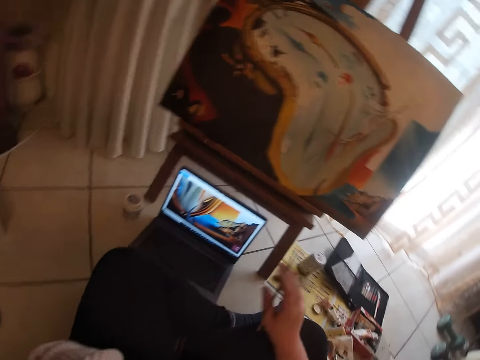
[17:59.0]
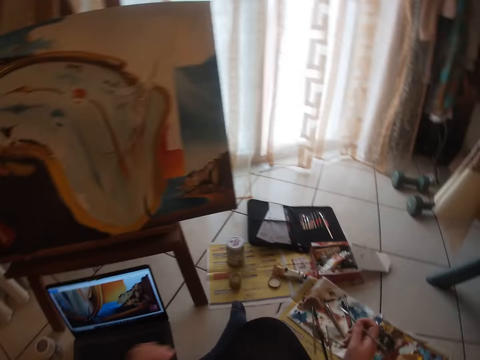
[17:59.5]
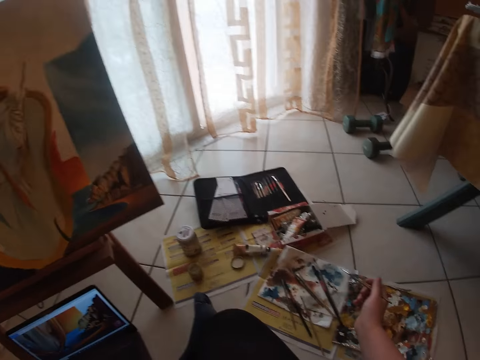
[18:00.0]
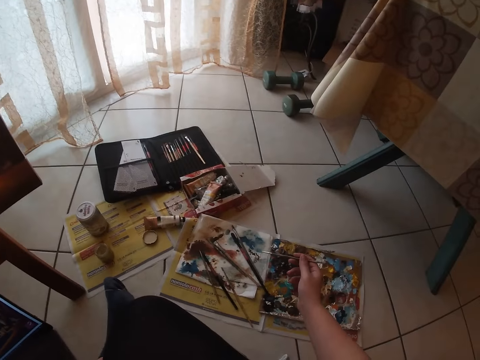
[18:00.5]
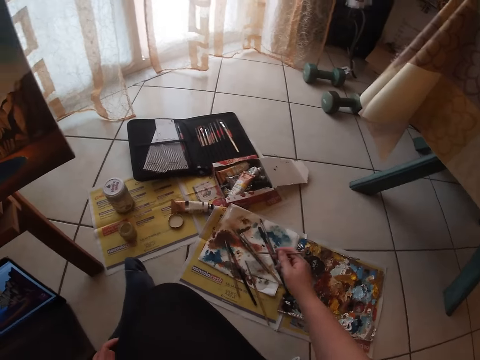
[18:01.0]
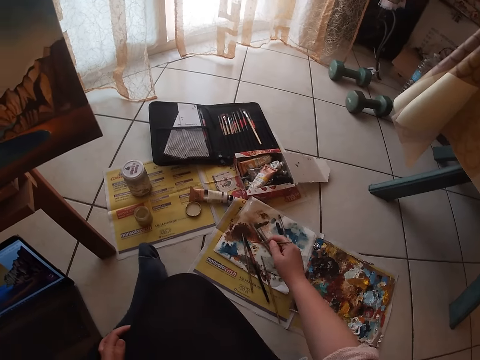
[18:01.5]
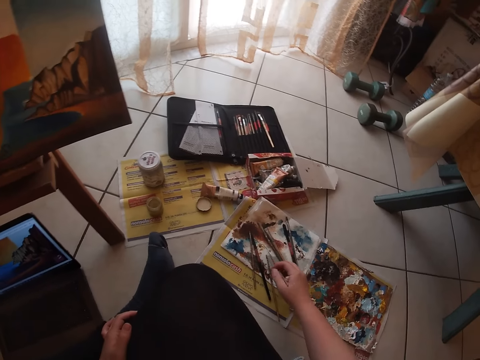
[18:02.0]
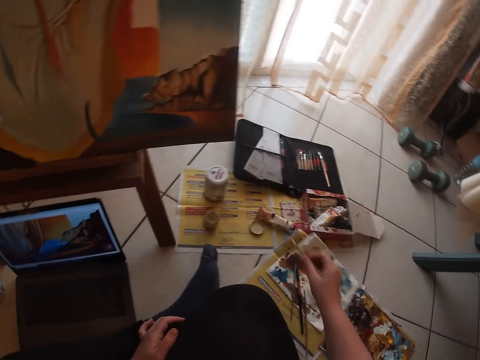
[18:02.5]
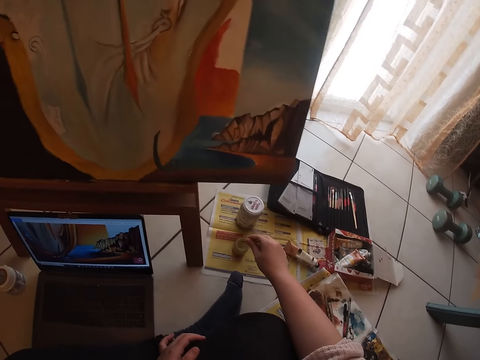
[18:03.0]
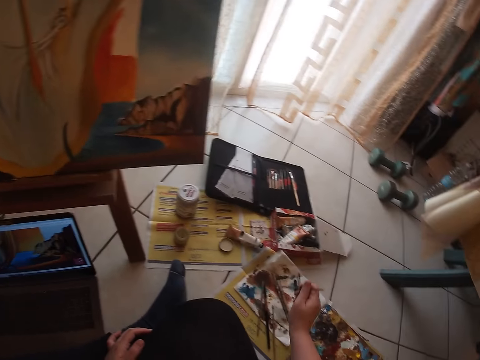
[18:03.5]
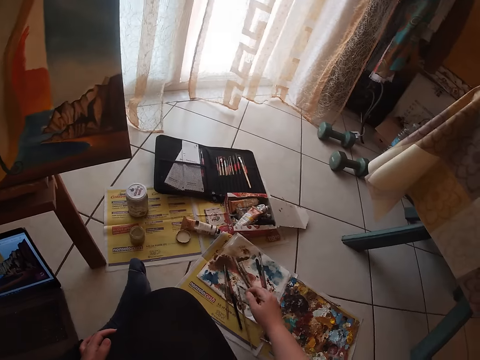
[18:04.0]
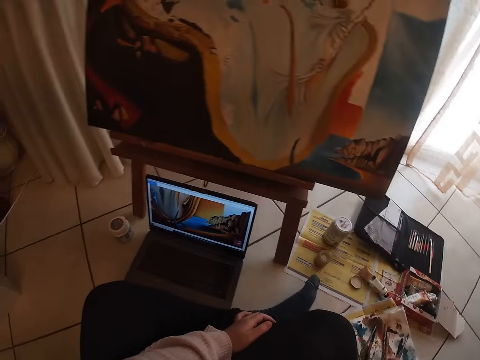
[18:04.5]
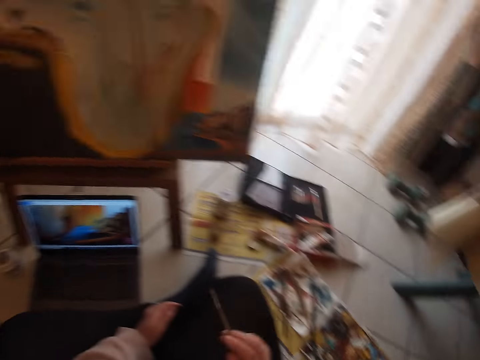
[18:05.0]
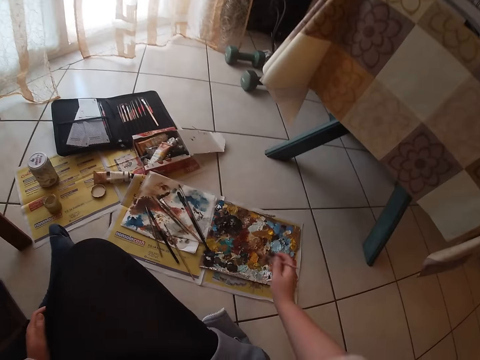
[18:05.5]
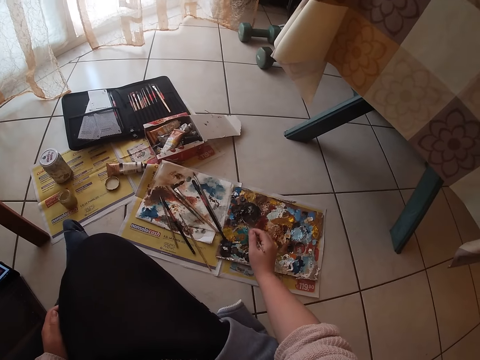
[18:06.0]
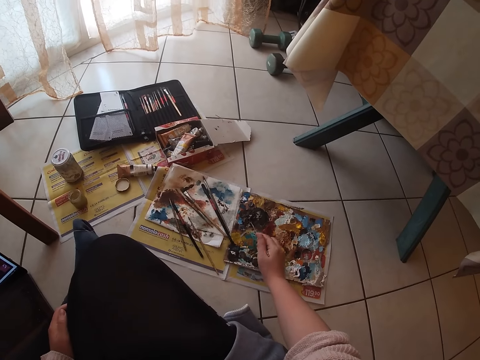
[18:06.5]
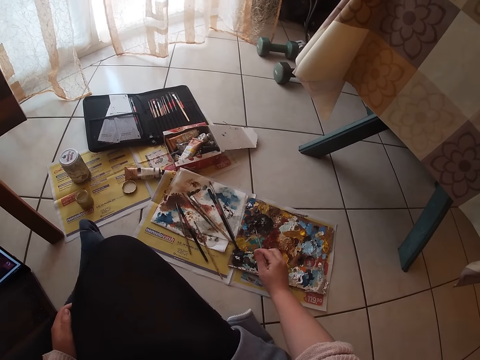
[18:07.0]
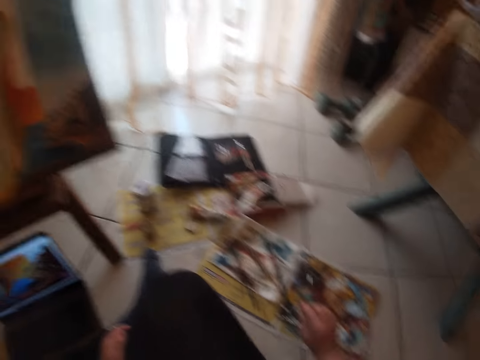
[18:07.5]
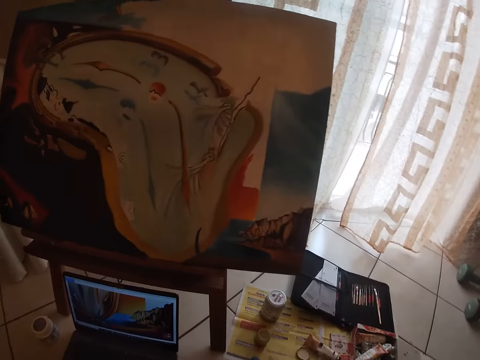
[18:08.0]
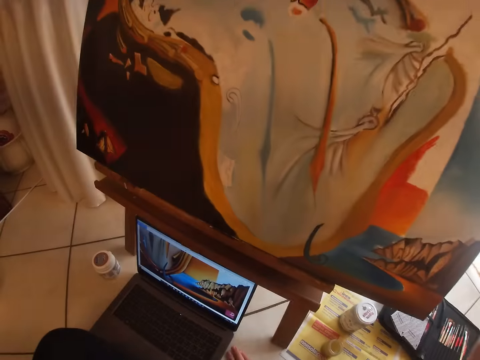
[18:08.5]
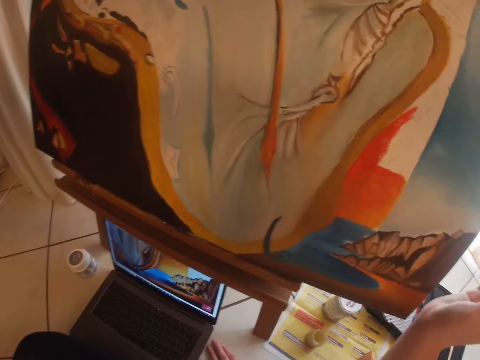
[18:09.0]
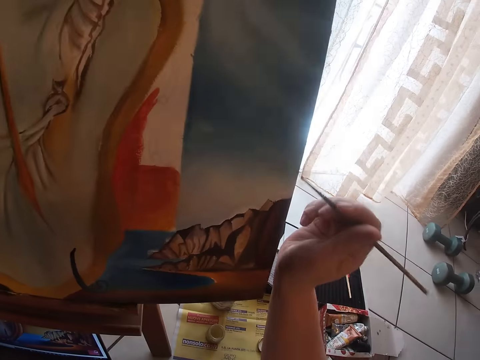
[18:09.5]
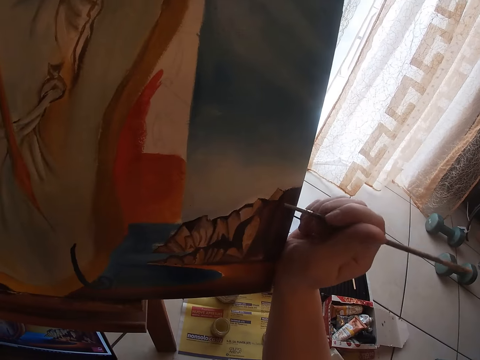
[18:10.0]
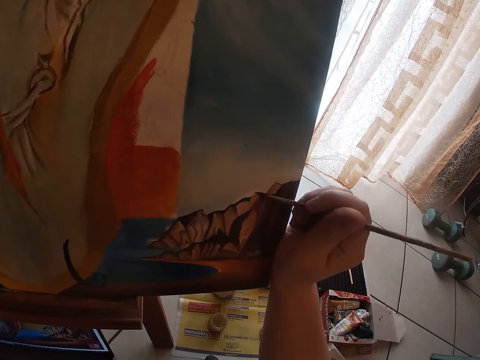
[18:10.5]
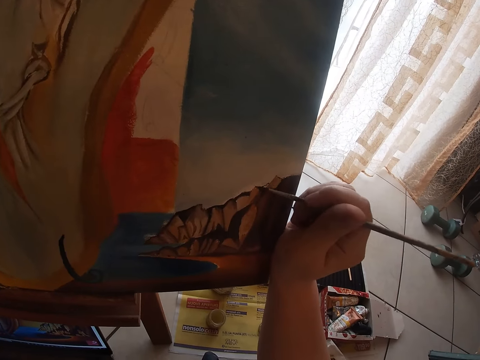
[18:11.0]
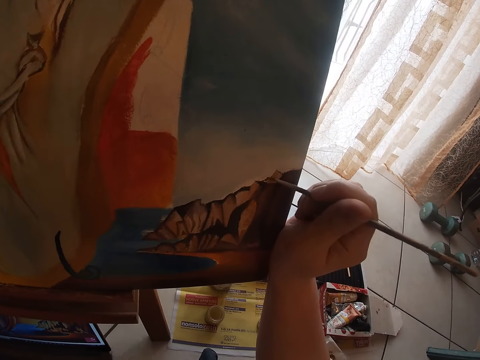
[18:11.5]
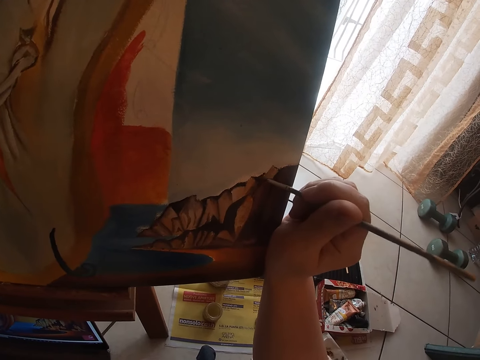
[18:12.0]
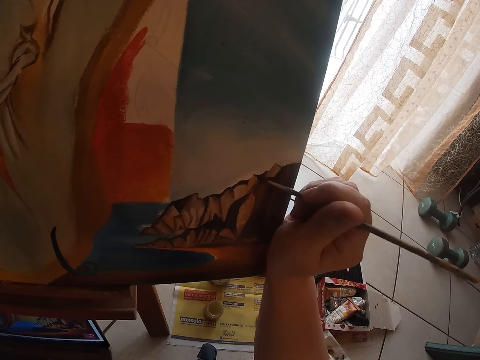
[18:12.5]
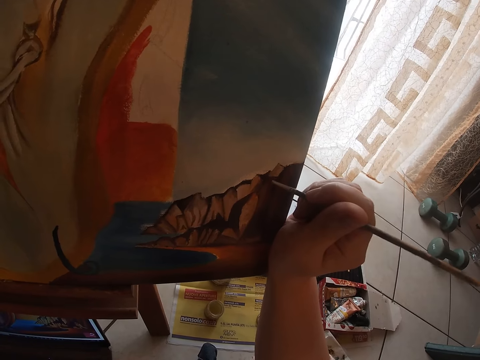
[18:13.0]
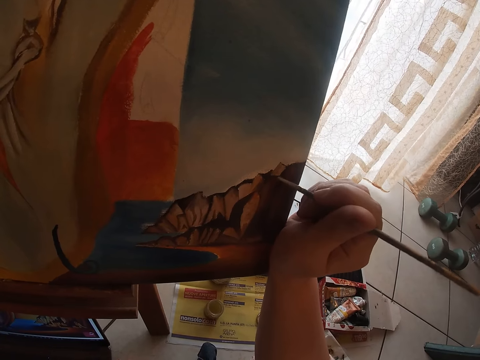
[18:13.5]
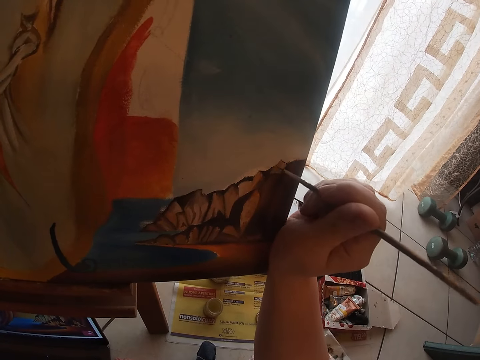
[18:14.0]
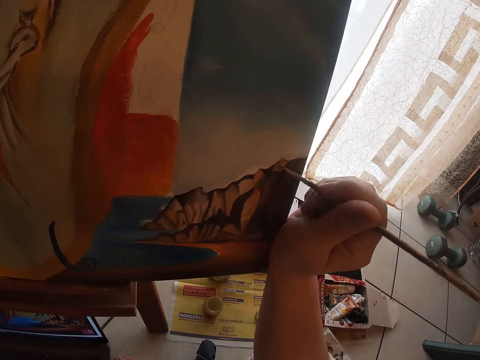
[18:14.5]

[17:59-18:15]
The camera wearer cleans the paintbrush on the tissue paper. They dip the paintbrush into the water can. They scoop some paint from the container. They clean the paintbrush on the tissue paper. They turn the paintbrush on the paint palette. They scoop some paint from the paint palette. They paint the painting on the canvas using the paintbrush.

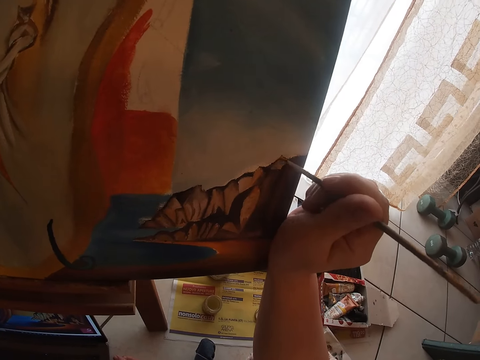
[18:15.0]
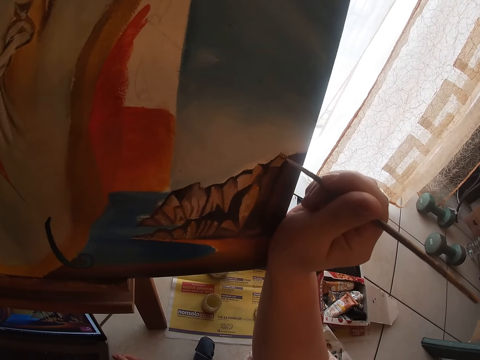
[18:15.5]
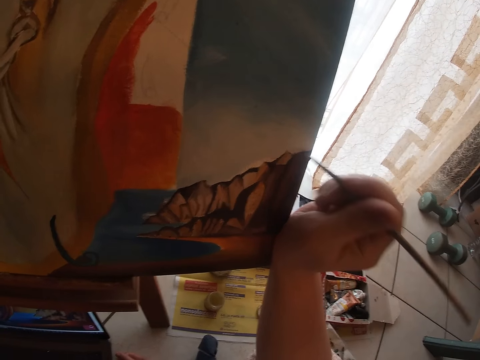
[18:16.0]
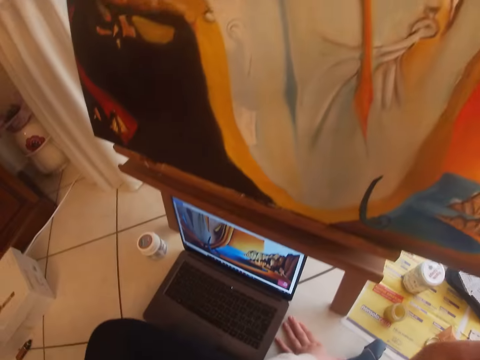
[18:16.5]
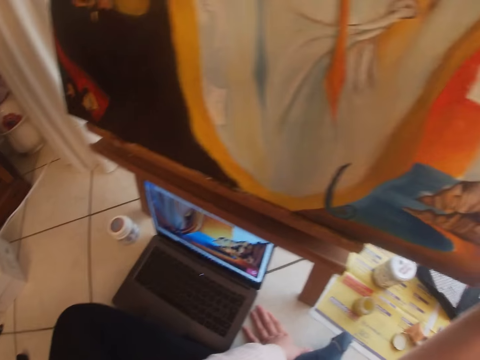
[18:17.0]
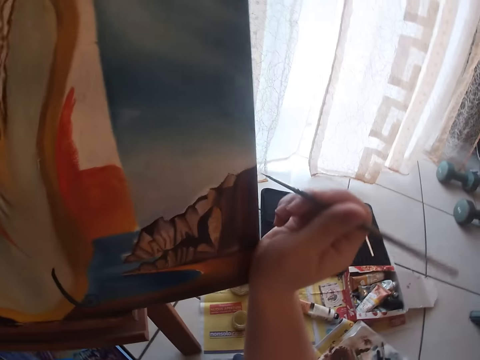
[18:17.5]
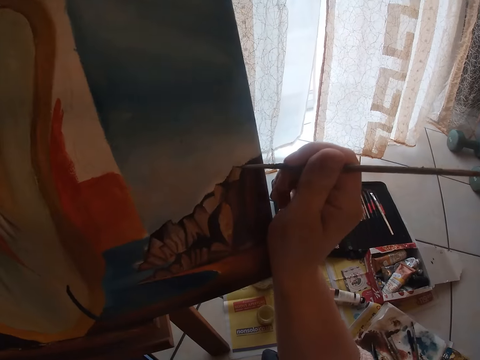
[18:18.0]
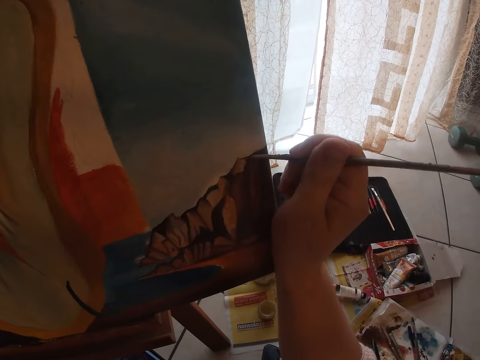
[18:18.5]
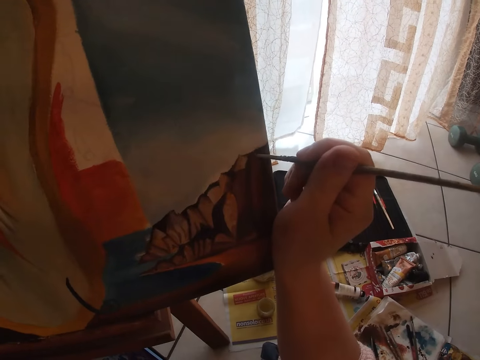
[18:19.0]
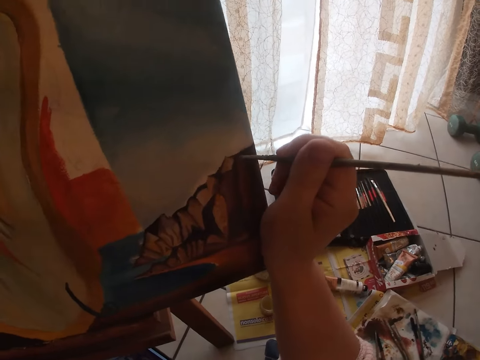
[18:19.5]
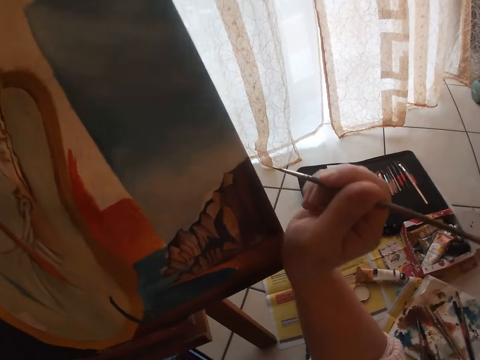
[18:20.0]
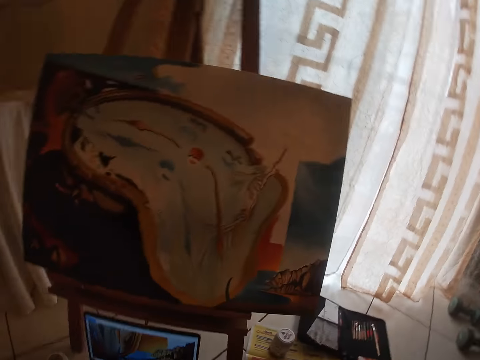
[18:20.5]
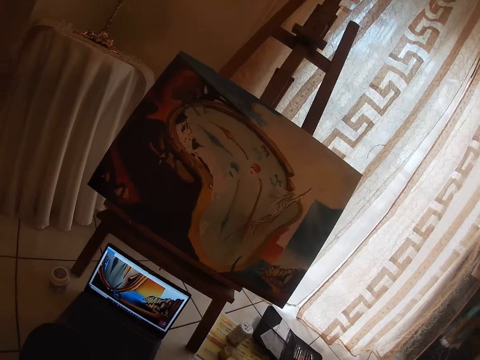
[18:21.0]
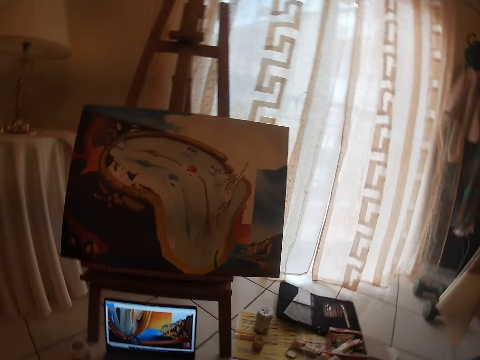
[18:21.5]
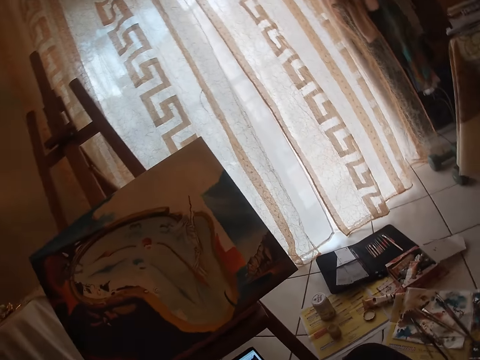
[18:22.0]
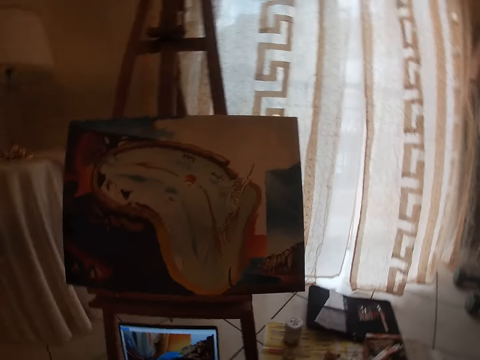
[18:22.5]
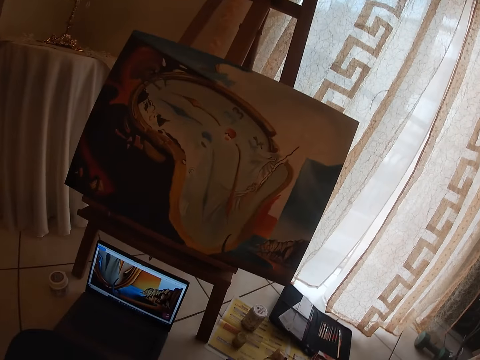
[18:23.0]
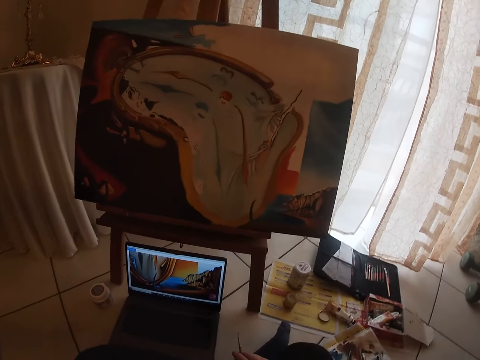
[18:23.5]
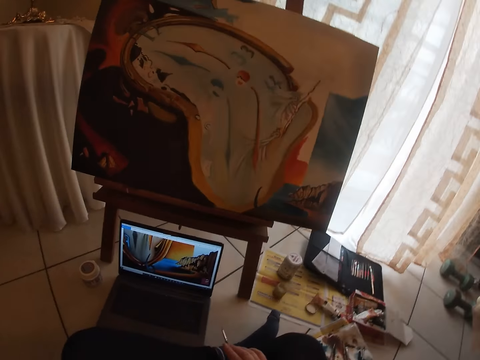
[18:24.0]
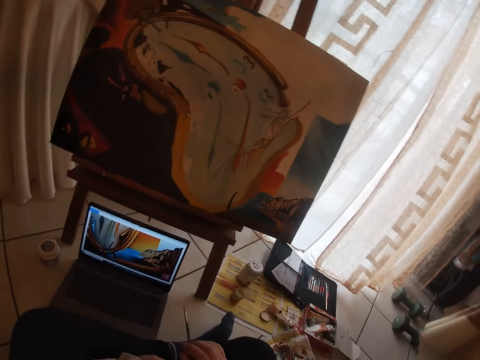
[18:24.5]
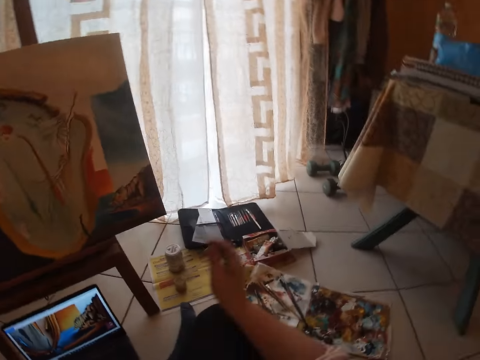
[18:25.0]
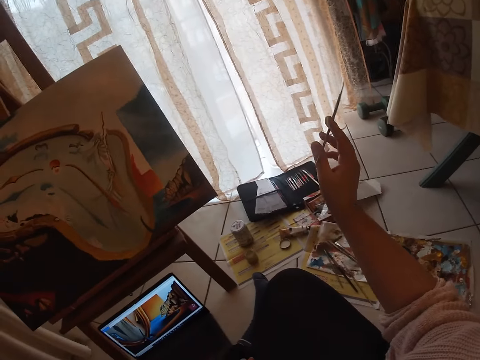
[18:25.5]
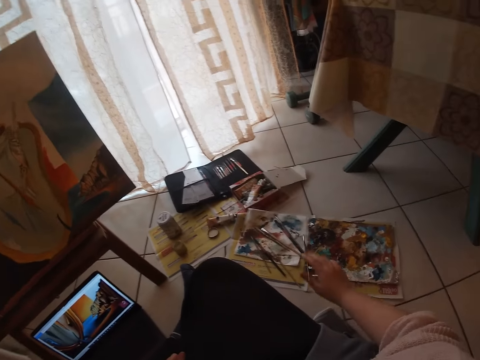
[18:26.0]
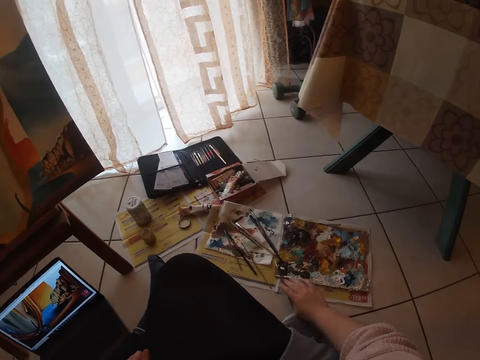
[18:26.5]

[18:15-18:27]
The camera wearer stops painting.
